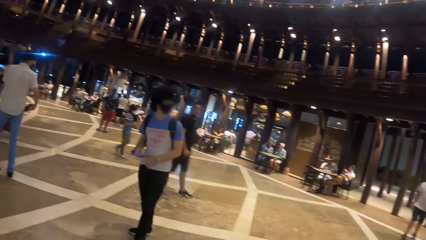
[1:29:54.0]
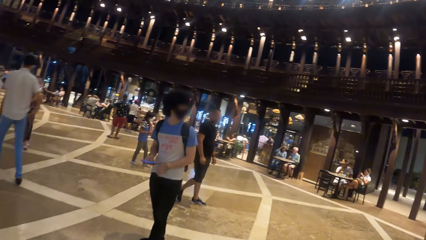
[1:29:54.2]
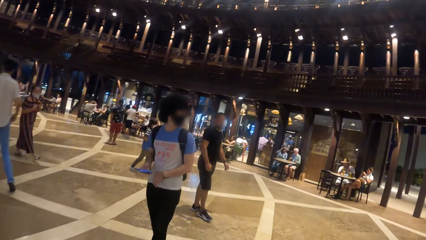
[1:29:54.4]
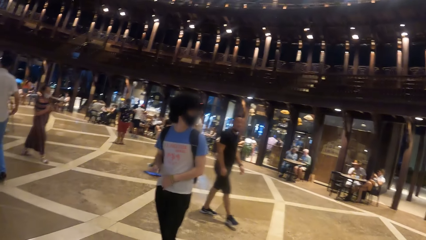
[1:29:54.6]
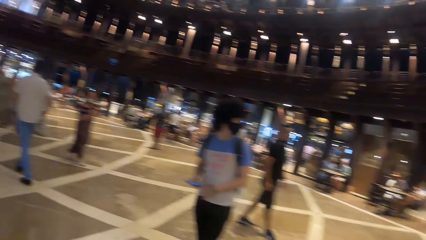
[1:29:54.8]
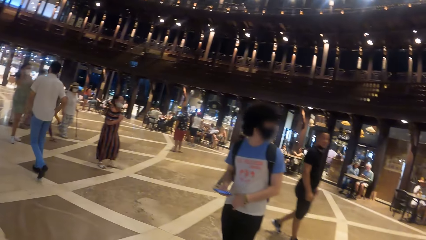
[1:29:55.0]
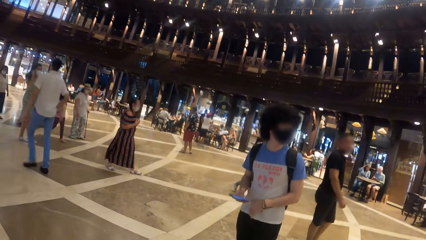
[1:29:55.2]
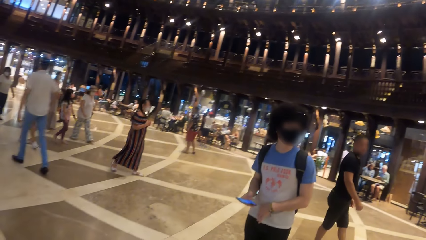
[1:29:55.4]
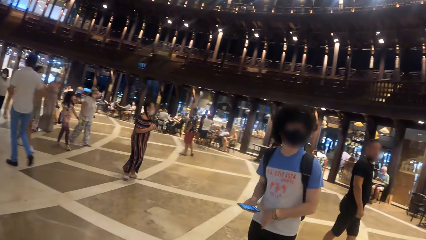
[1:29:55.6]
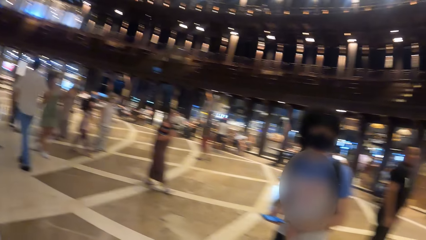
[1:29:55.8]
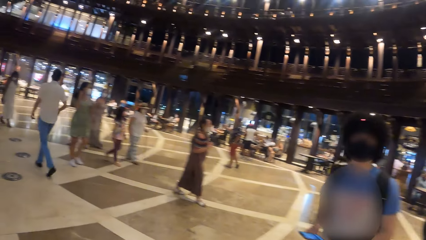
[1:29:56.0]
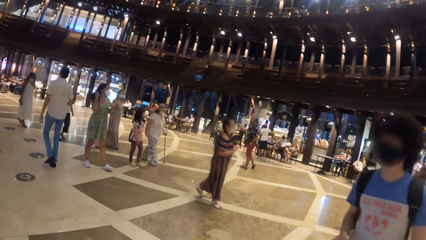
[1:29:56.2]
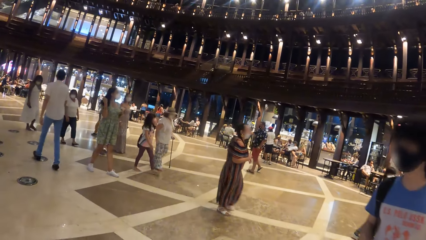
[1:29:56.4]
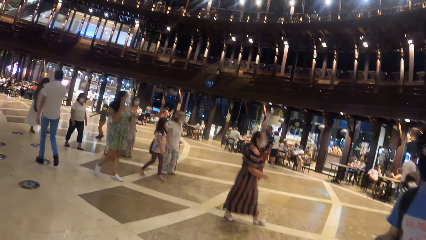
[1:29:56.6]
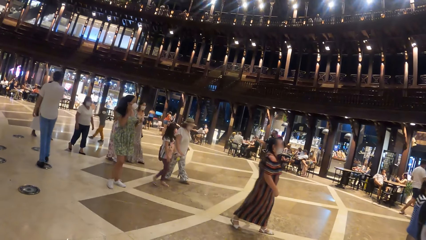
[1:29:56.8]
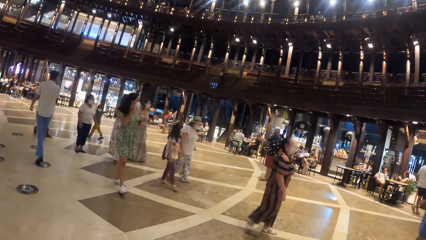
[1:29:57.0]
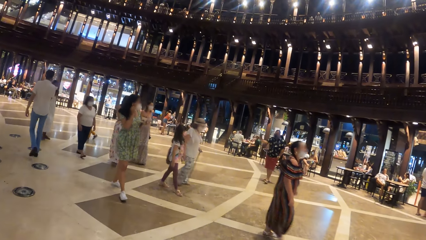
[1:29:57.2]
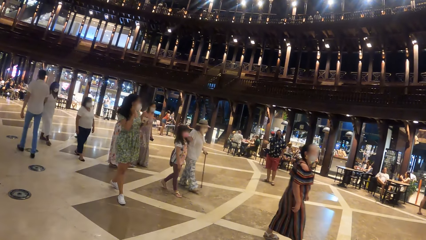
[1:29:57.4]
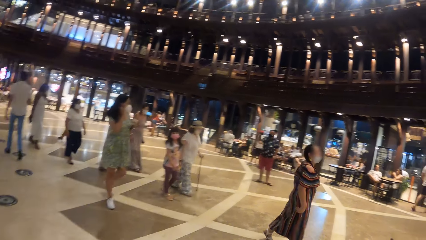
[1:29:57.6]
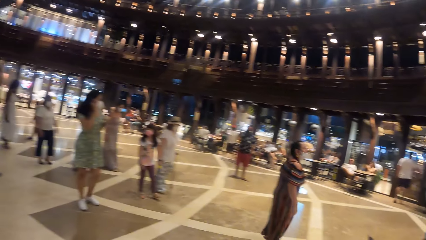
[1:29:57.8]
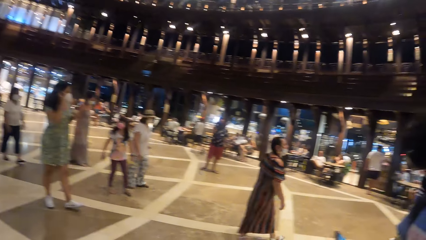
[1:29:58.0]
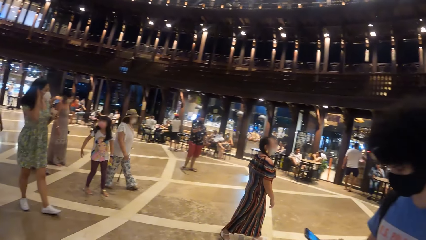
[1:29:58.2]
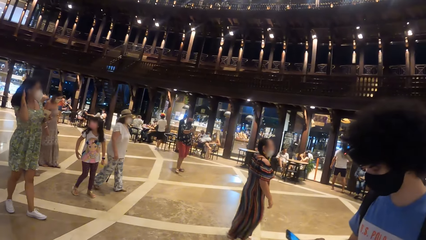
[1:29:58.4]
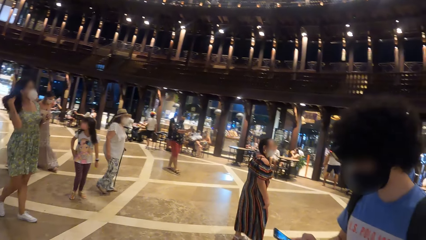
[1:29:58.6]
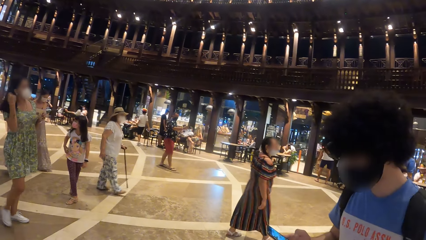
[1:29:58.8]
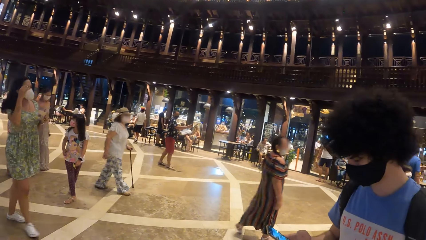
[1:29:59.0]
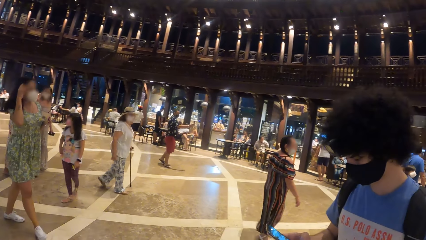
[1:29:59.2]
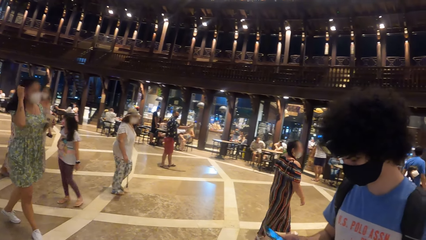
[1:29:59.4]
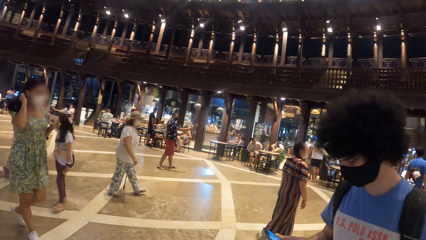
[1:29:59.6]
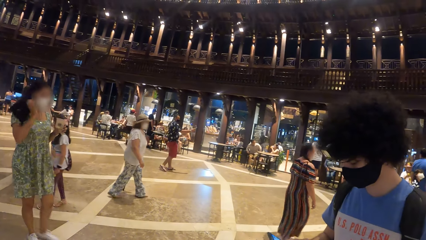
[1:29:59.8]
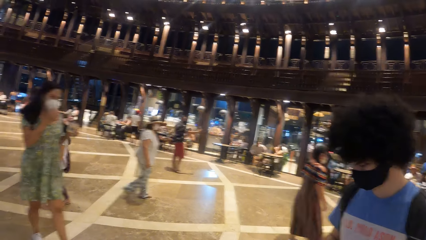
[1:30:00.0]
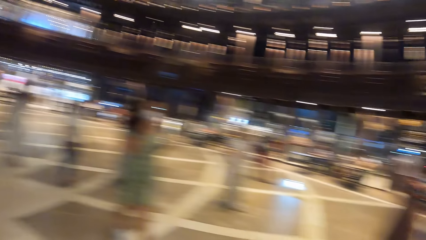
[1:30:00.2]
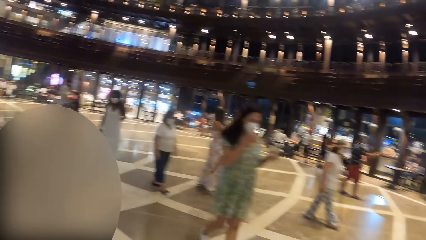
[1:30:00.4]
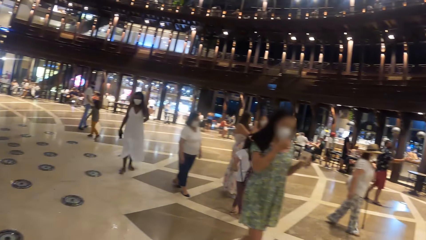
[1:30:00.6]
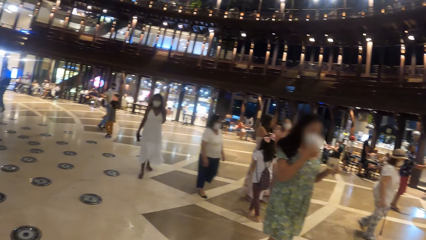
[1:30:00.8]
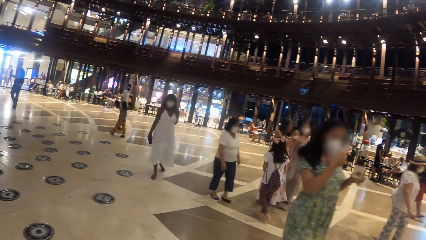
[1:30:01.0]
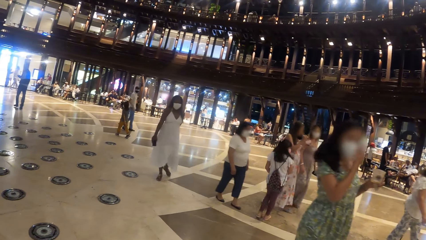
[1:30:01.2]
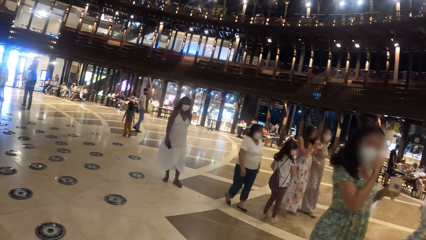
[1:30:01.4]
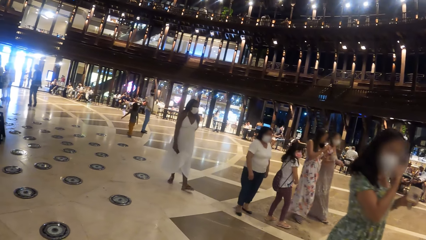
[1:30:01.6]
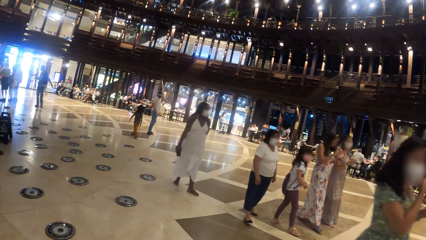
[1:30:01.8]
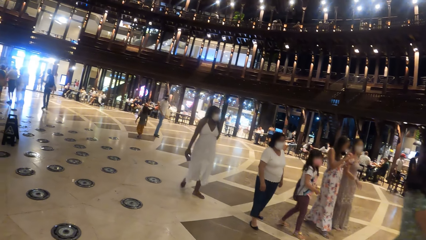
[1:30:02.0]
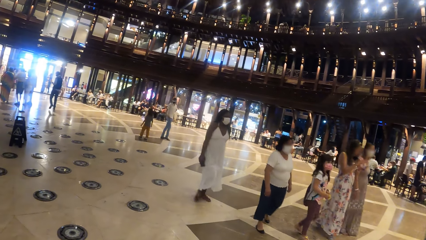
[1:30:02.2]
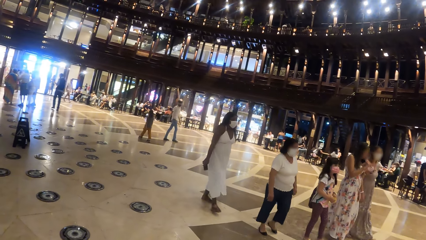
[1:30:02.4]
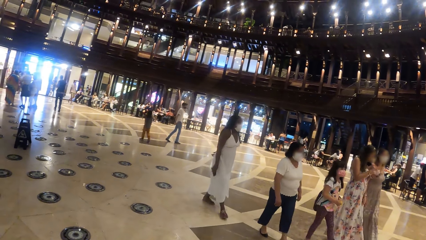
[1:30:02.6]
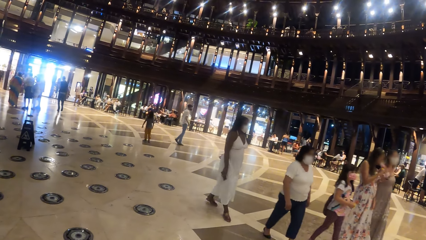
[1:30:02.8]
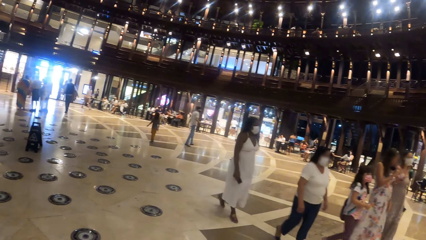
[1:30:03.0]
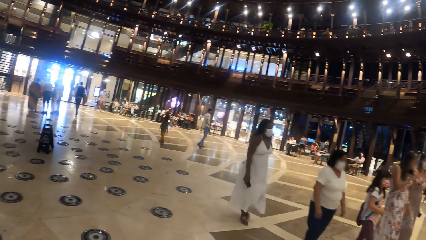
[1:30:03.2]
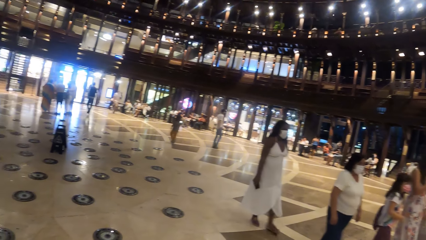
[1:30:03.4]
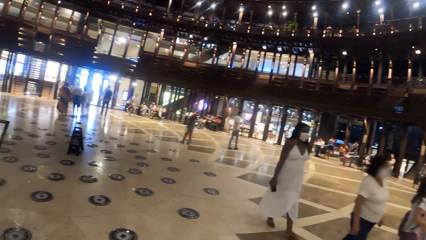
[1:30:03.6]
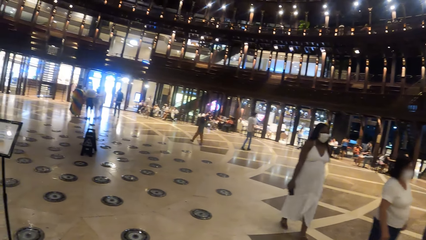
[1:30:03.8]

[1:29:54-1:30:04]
A man operates the mobile phone in his right hand.

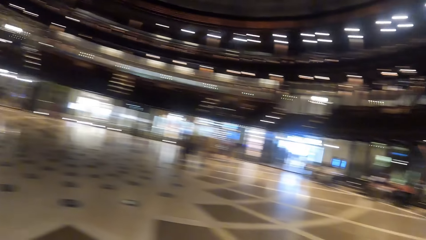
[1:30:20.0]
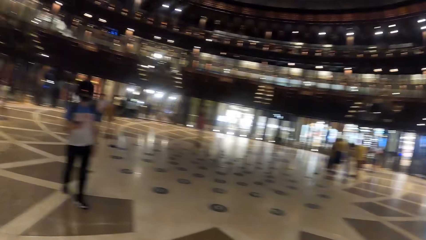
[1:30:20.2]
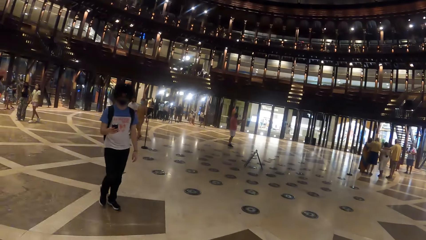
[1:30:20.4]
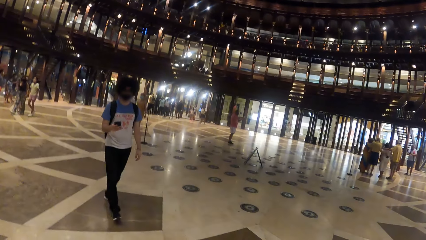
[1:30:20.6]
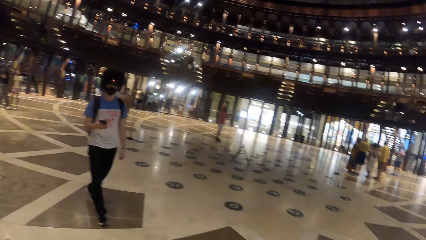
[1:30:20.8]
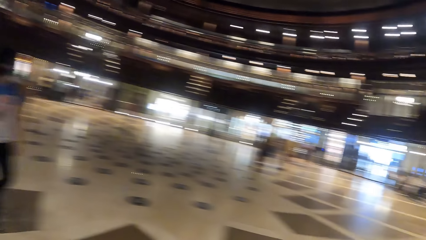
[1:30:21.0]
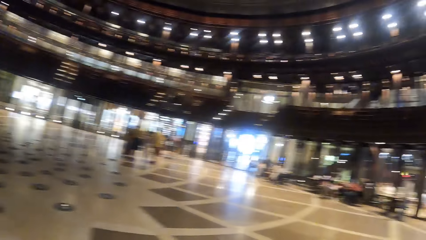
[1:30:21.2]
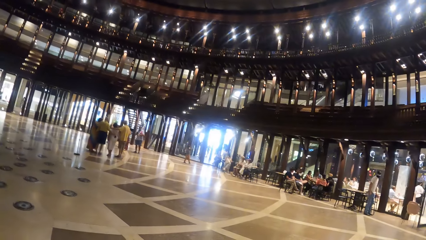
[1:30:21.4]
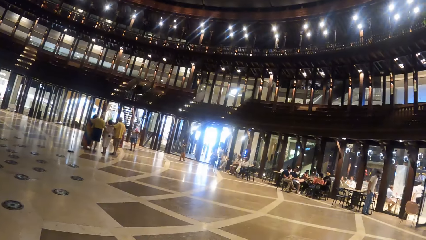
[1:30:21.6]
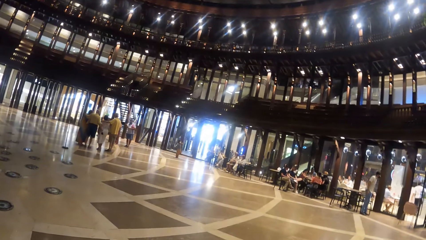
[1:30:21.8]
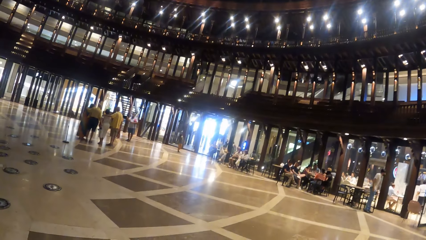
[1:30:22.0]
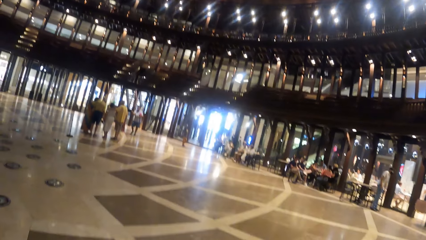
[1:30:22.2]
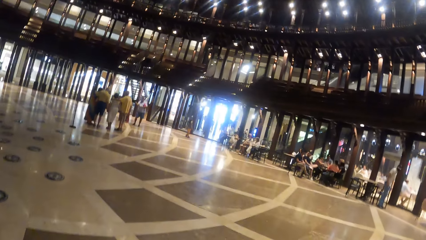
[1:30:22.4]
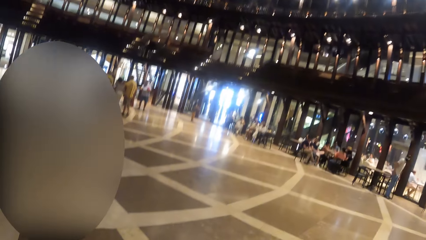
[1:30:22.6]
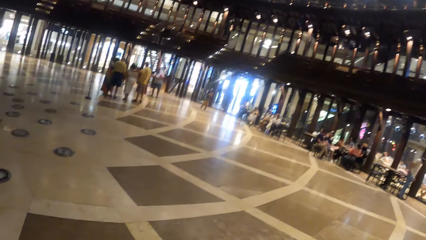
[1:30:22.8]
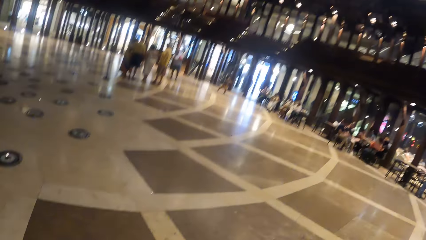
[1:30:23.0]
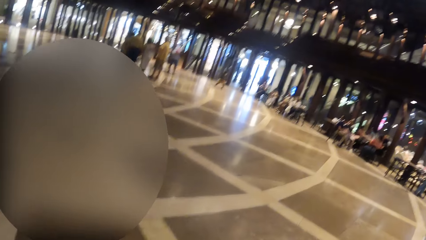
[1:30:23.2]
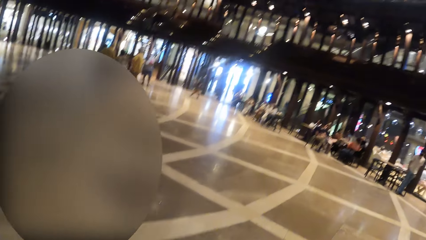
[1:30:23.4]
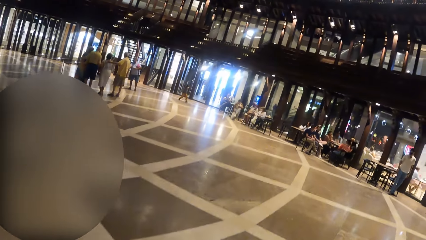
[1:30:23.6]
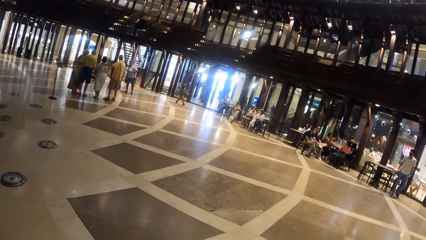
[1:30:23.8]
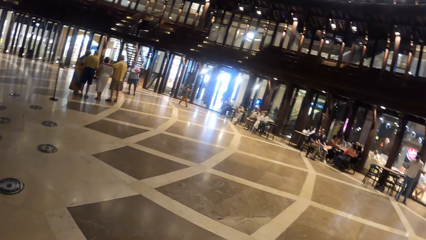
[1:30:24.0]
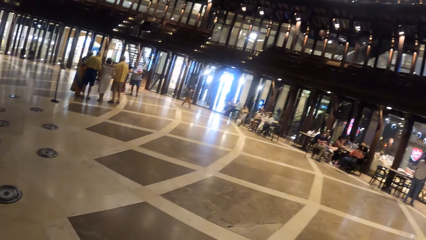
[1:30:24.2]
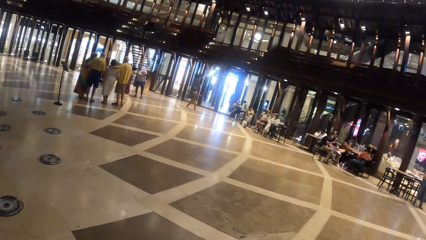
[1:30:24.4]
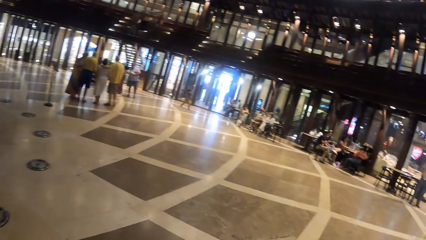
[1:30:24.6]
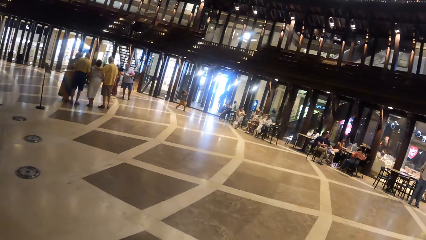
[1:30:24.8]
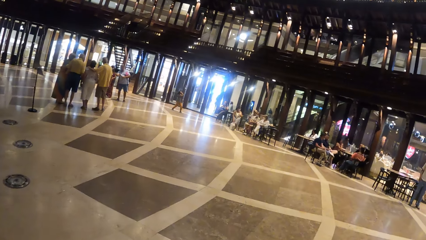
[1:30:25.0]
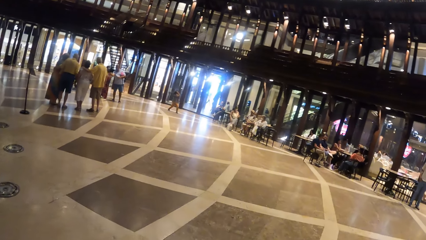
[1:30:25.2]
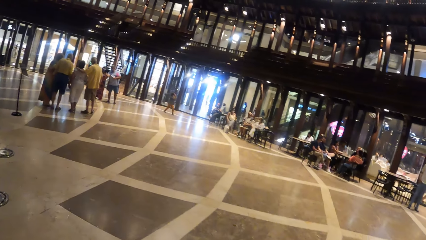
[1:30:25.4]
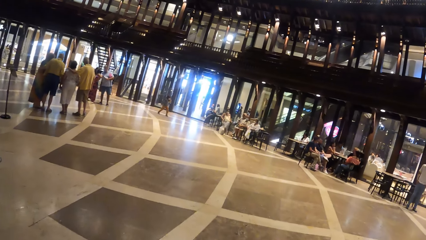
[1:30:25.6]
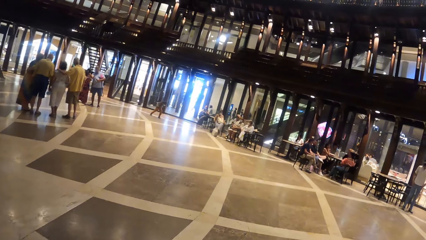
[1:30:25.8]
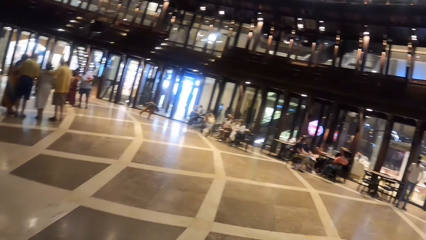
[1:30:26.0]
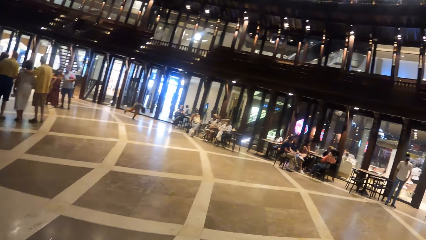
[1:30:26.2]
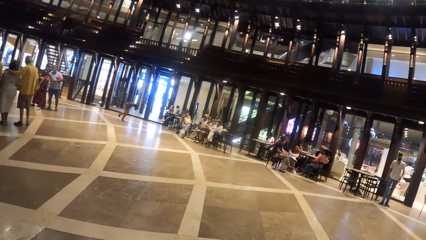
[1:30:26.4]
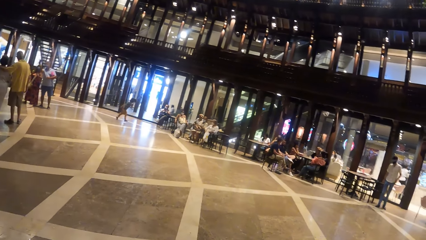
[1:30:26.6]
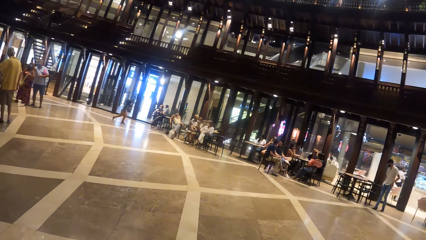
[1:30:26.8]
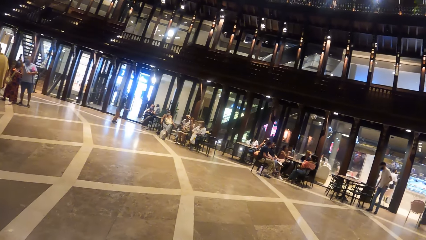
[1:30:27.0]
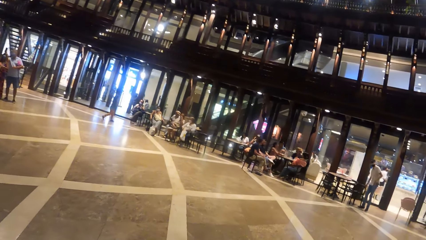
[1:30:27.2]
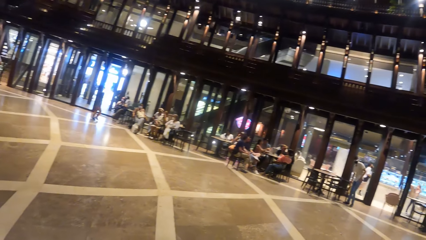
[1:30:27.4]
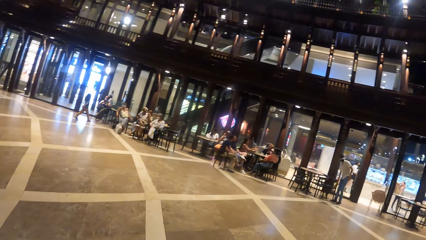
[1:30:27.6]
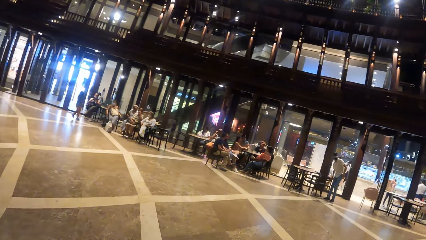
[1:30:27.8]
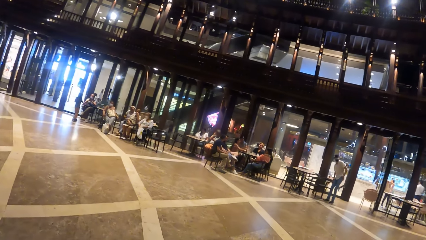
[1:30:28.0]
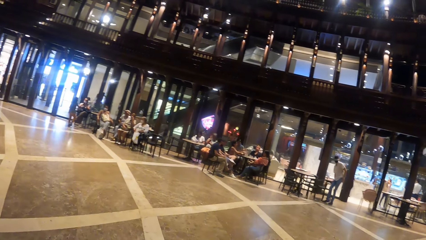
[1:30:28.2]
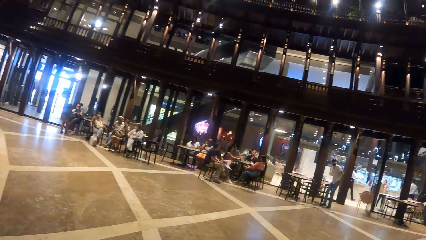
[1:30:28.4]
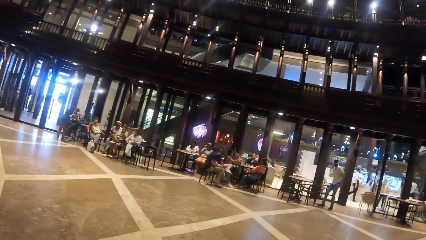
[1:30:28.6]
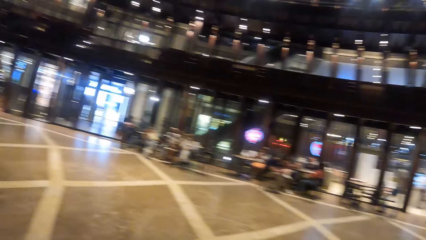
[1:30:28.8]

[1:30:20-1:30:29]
The camera wearer walks around.
